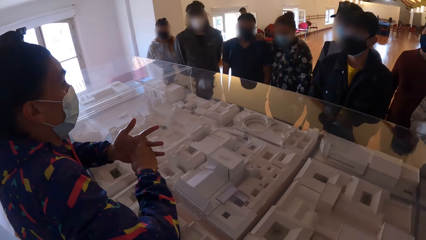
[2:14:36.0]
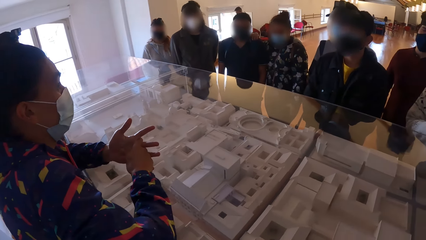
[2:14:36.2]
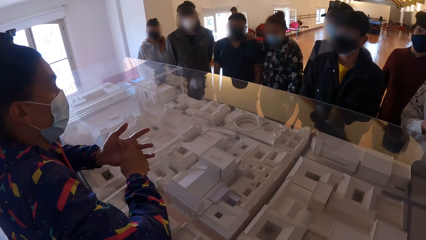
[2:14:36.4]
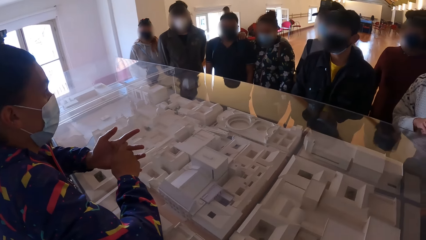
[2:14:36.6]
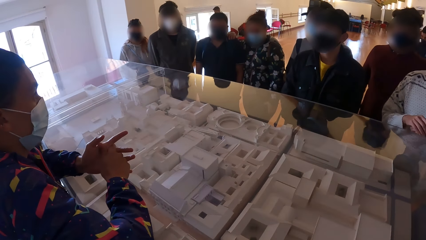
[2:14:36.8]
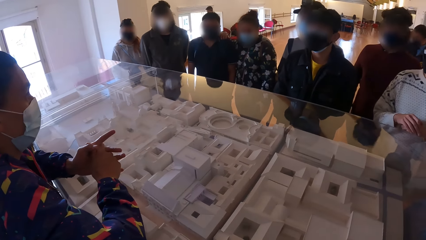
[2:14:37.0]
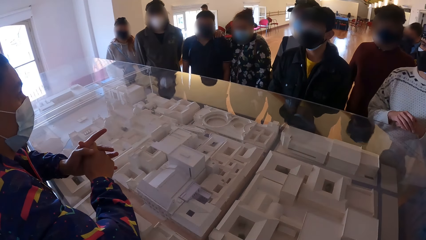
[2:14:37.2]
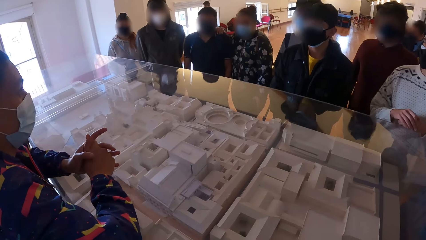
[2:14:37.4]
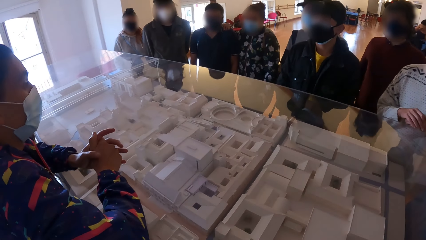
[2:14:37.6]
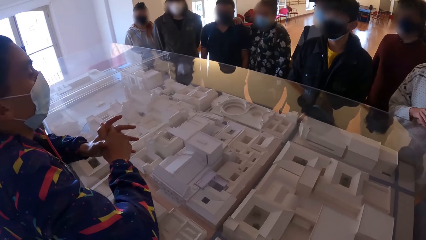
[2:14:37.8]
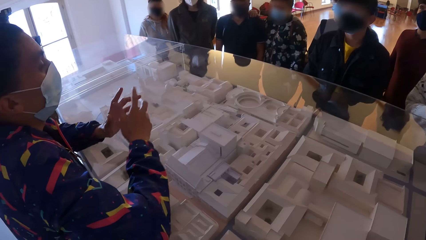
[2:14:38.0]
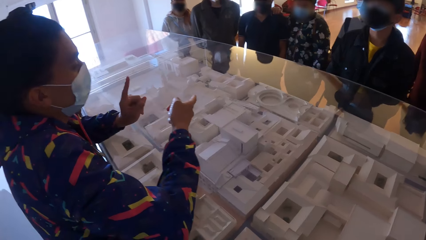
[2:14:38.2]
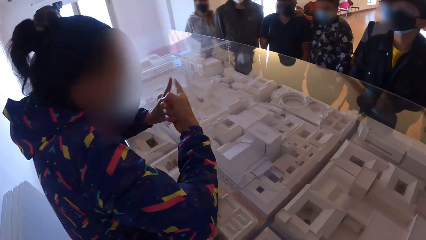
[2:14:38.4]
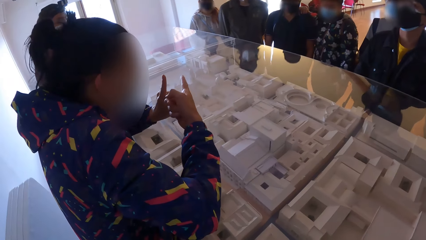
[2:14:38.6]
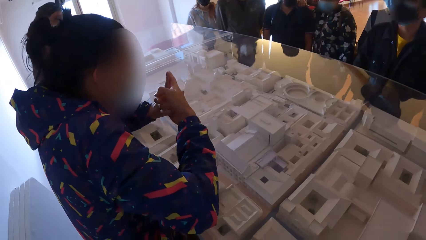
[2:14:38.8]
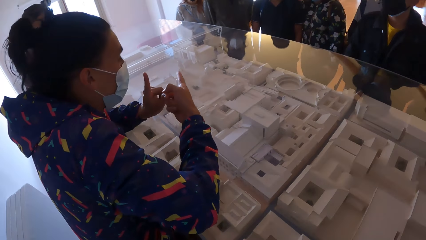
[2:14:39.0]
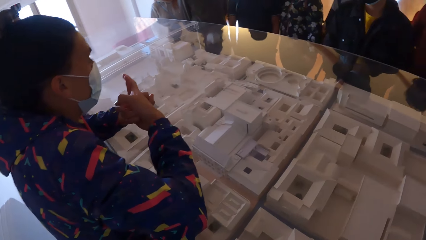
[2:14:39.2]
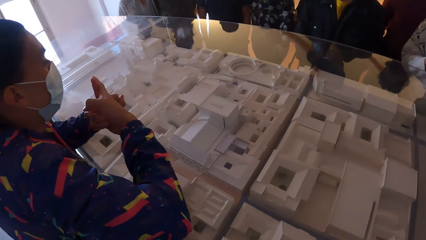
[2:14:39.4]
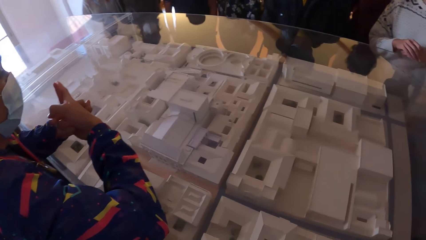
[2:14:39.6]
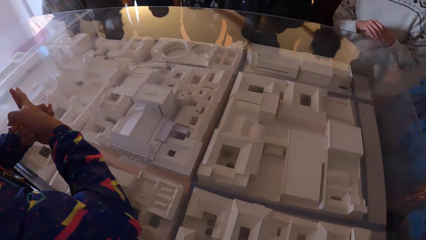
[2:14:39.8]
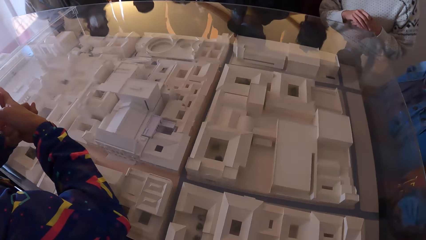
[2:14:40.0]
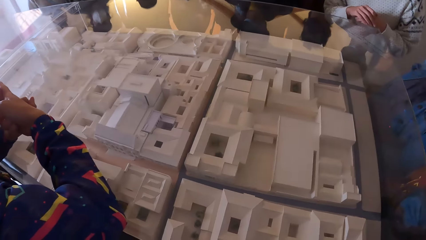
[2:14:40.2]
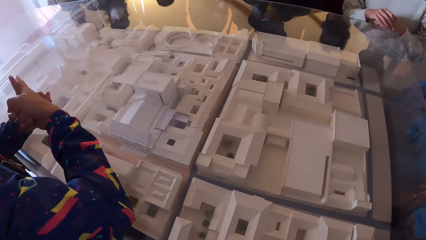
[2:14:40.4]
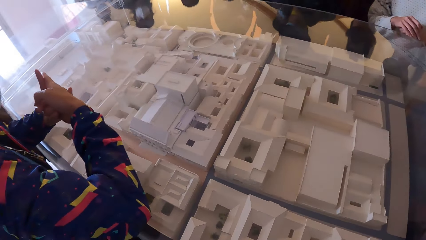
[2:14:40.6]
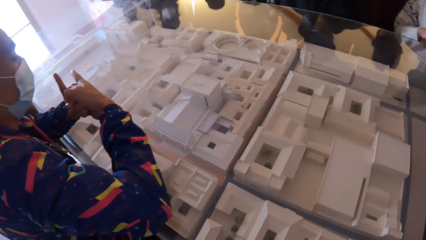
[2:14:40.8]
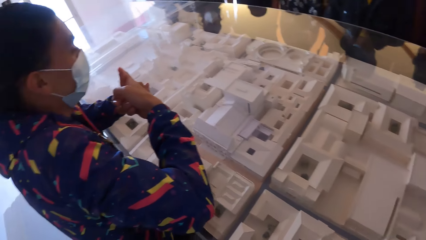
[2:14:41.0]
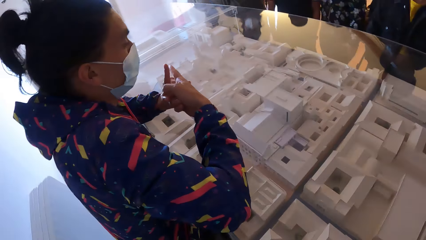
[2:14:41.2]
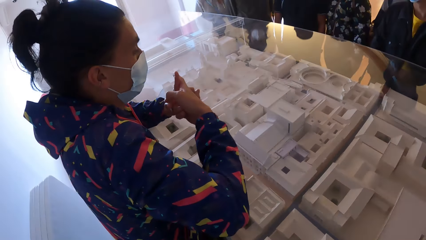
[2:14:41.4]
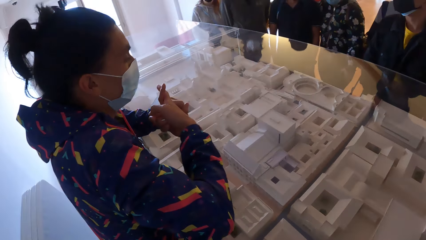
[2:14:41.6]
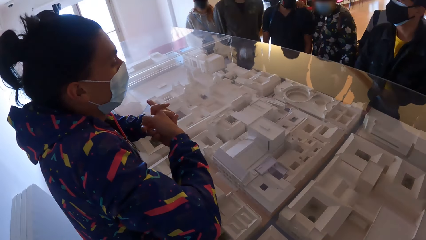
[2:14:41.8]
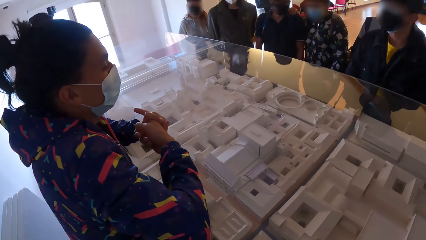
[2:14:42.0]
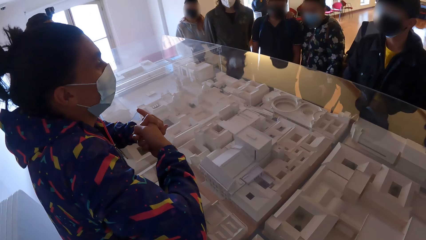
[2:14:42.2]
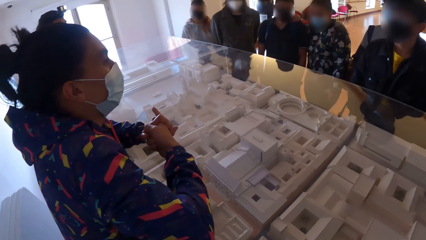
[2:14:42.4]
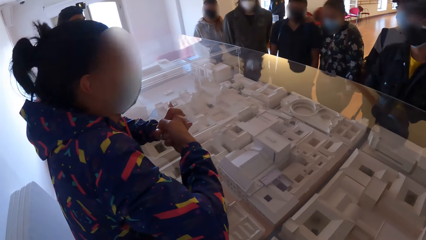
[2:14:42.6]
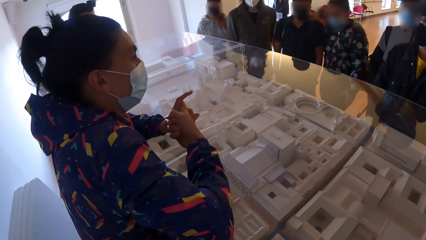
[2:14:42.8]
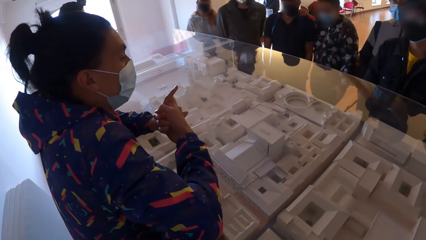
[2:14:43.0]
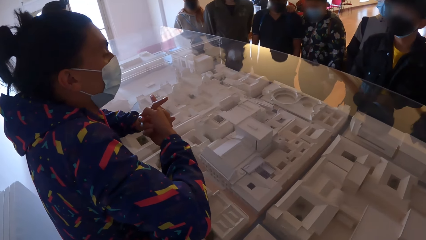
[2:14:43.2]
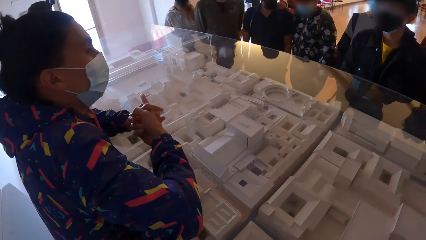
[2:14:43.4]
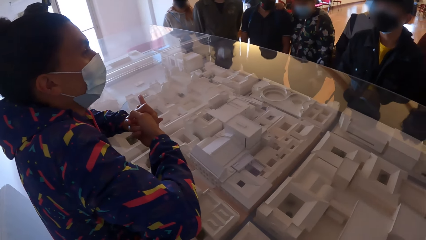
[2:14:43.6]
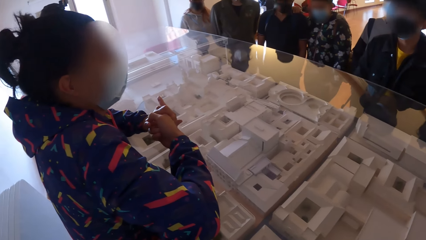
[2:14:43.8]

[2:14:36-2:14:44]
The man gestures with both hands.

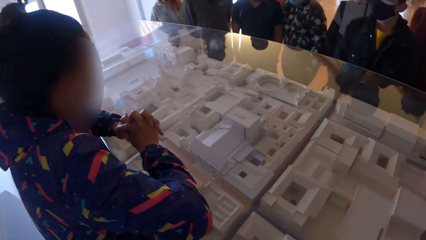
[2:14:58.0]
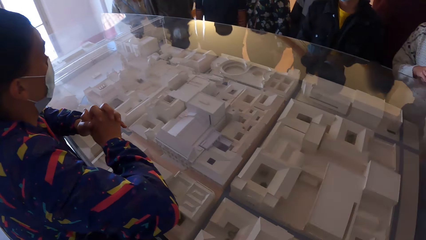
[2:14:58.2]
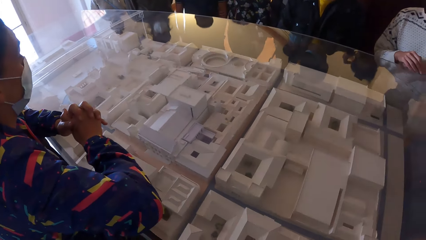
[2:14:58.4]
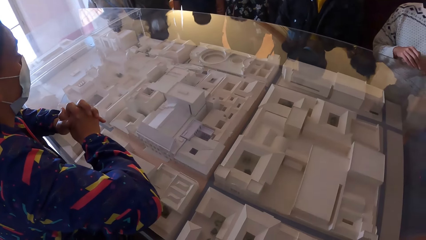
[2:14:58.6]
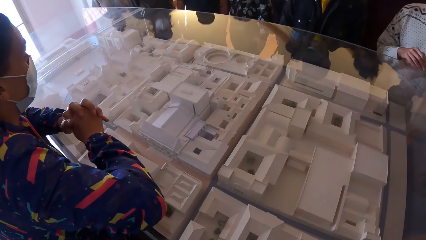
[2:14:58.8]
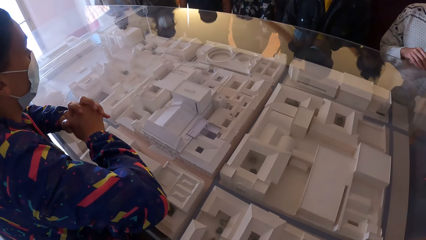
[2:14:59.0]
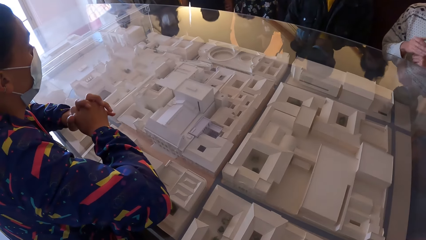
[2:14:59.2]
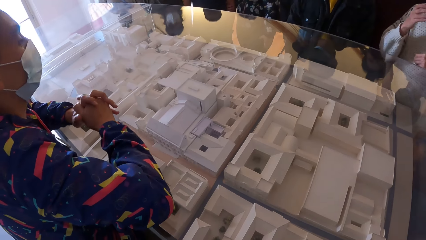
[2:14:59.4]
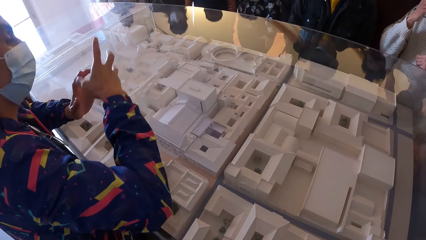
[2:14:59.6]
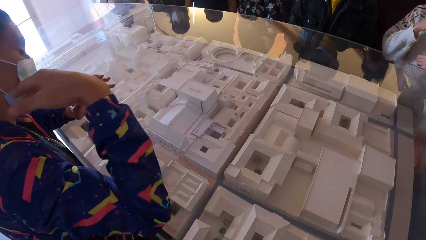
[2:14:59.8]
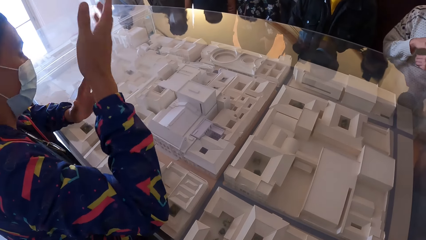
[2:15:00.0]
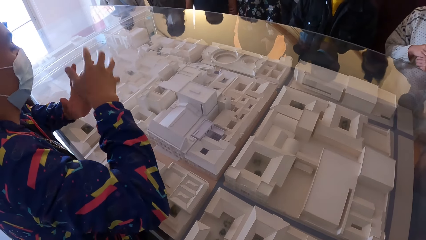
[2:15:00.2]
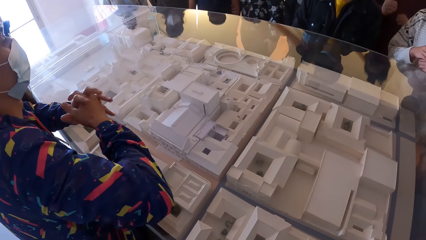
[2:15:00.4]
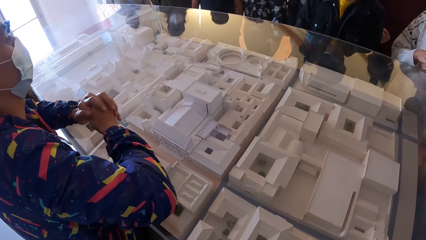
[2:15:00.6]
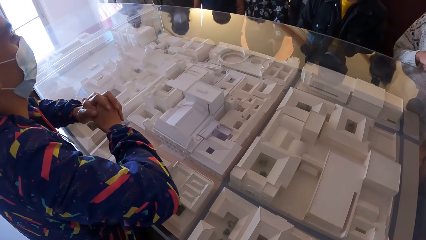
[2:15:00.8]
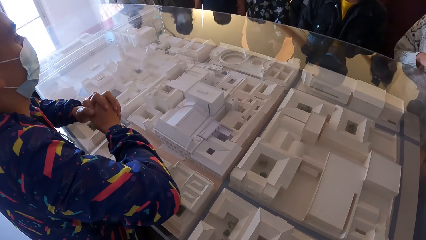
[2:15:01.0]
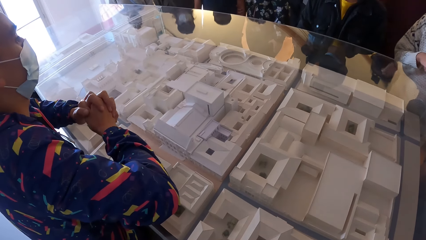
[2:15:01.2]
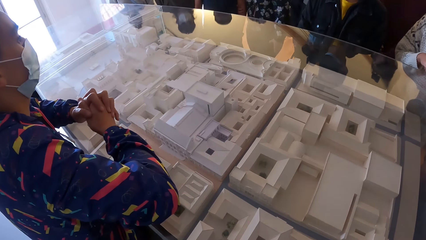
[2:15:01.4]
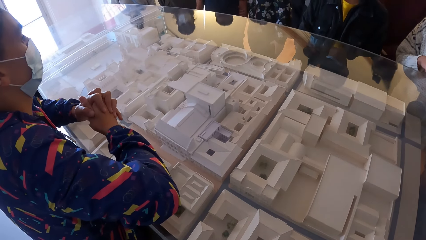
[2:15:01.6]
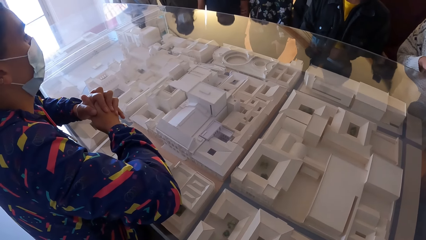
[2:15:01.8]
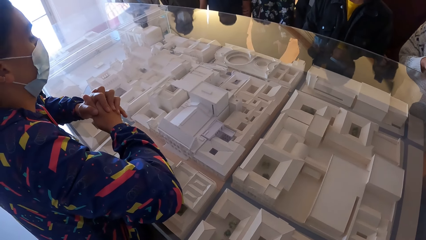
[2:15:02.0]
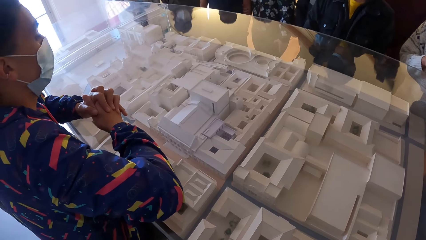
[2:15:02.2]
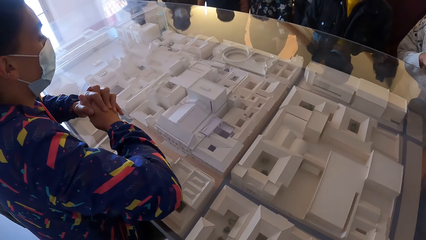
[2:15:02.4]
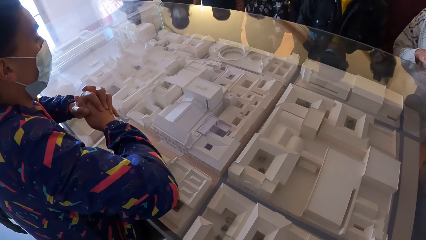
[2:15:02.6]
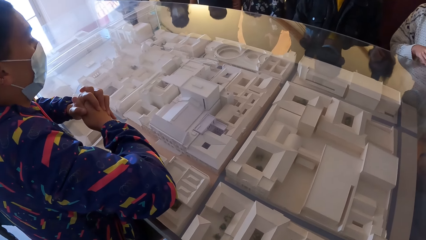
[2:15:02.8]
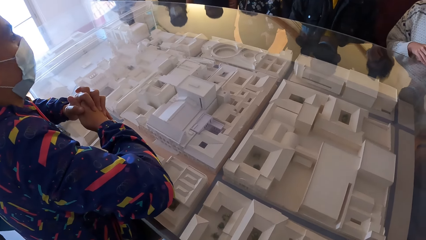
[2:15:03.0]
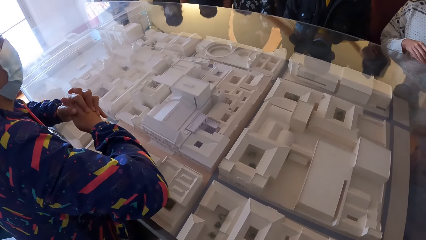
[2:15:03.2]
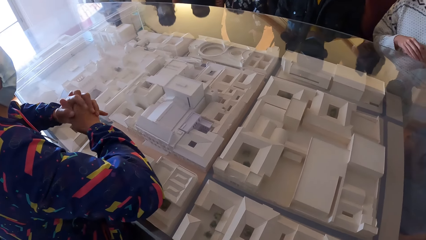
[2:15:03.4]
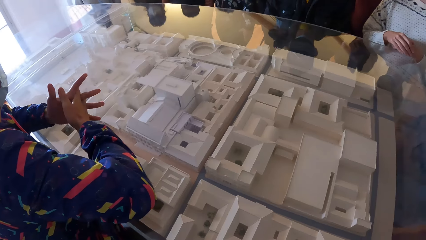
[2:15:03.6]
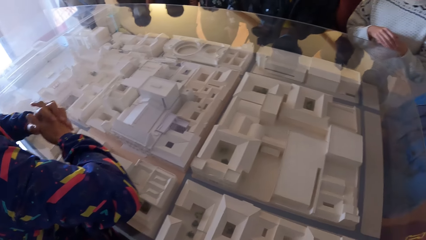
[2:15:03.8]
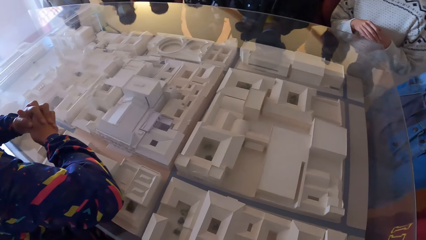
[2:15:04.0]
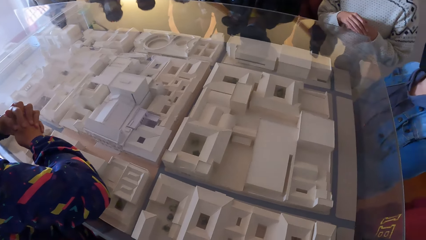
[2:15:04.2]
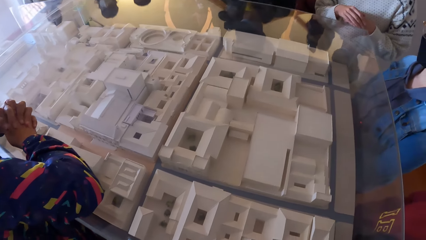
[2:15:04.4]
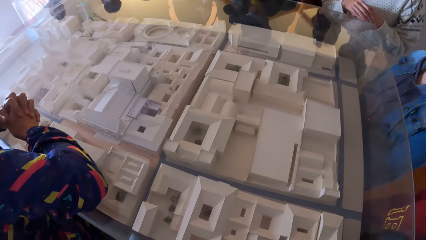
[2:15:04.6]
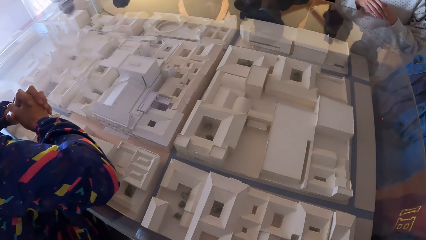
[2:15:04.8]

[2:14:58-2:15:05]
The man gestures with his right hand.
